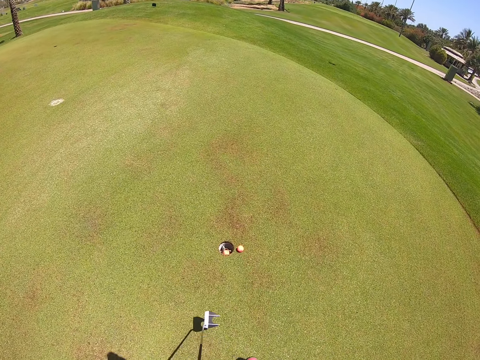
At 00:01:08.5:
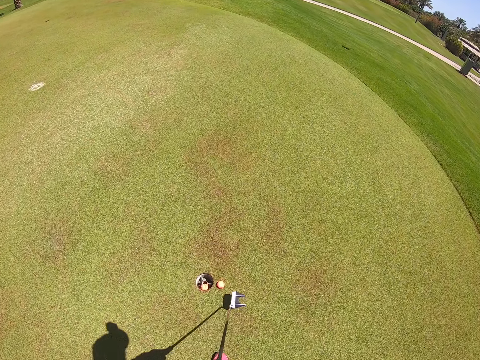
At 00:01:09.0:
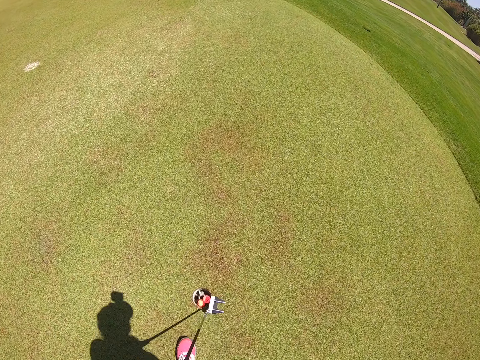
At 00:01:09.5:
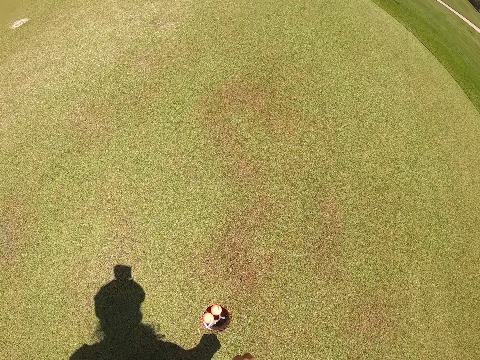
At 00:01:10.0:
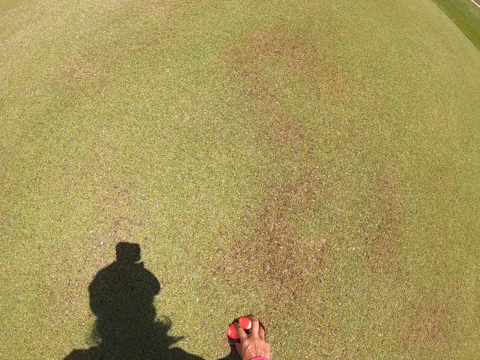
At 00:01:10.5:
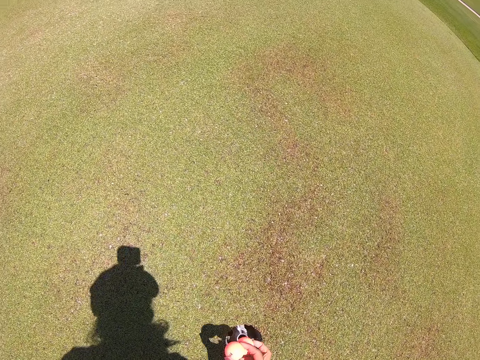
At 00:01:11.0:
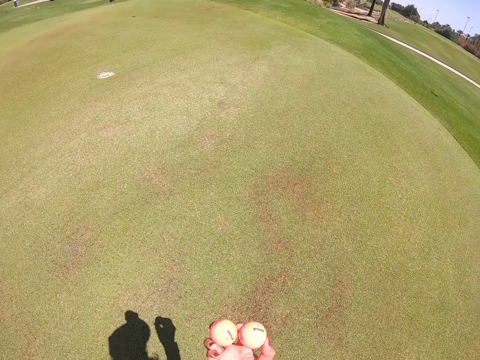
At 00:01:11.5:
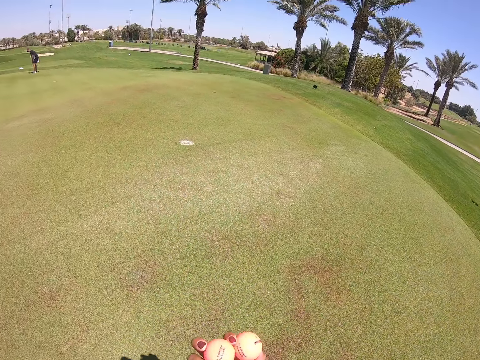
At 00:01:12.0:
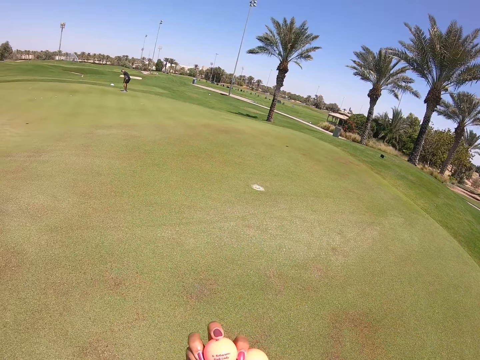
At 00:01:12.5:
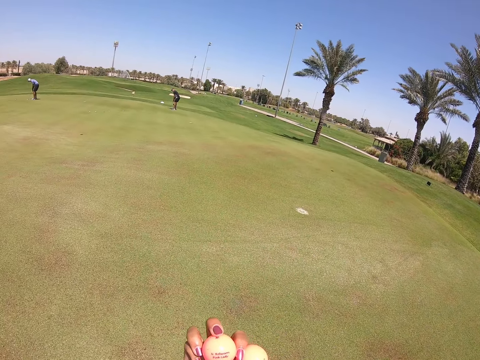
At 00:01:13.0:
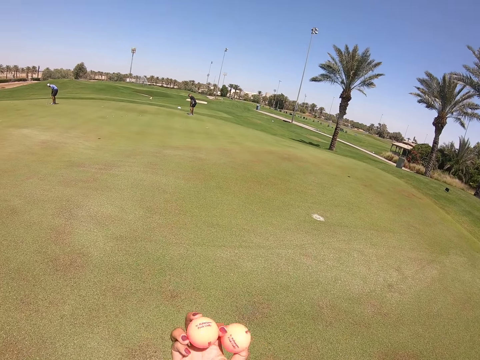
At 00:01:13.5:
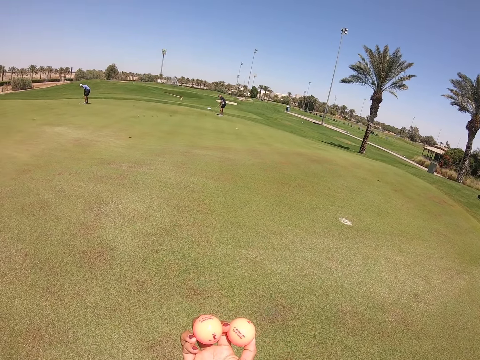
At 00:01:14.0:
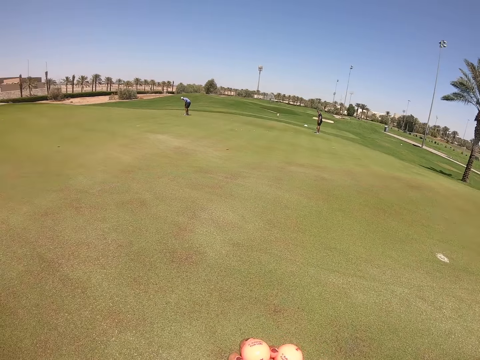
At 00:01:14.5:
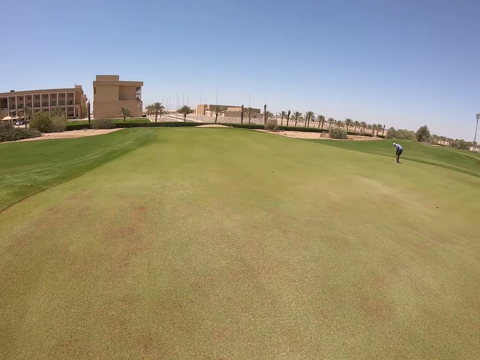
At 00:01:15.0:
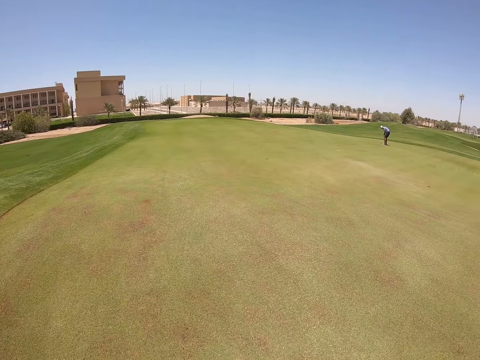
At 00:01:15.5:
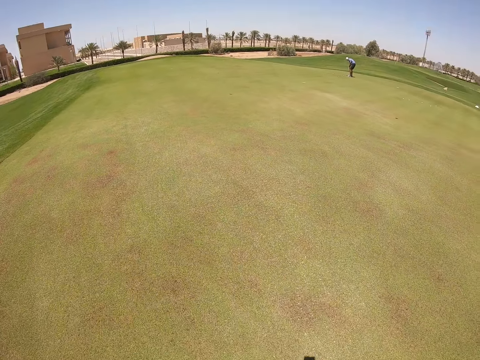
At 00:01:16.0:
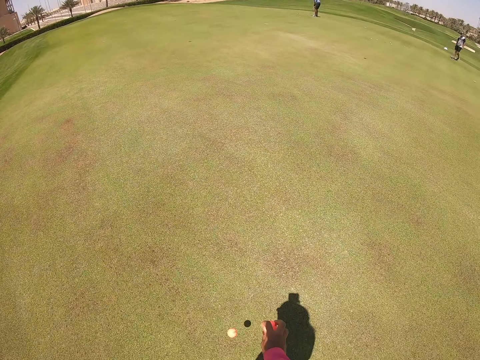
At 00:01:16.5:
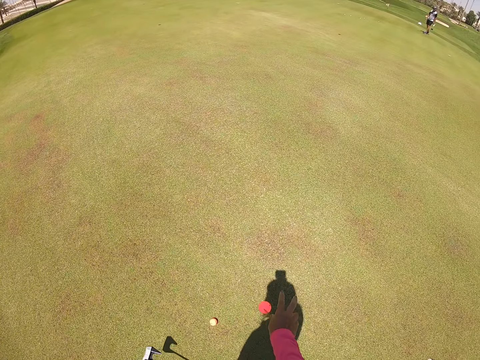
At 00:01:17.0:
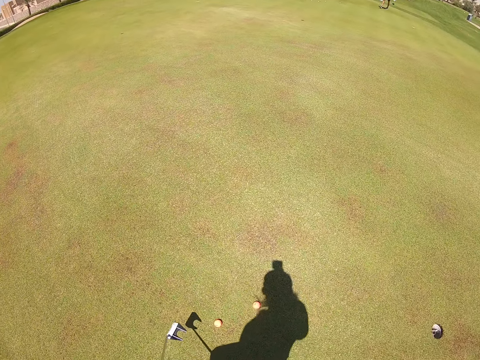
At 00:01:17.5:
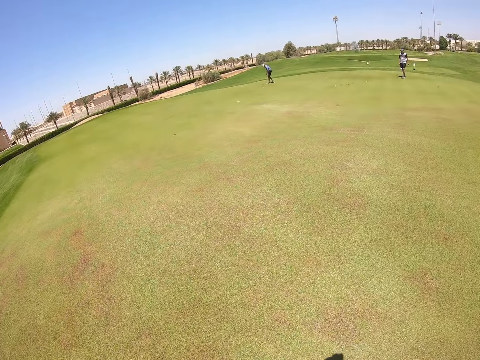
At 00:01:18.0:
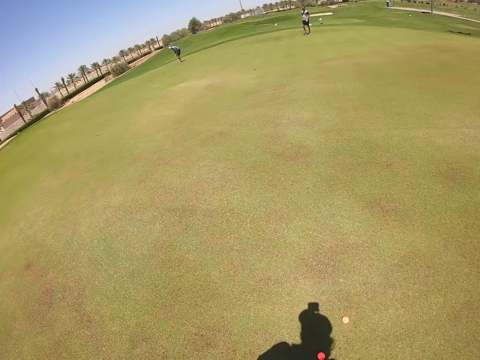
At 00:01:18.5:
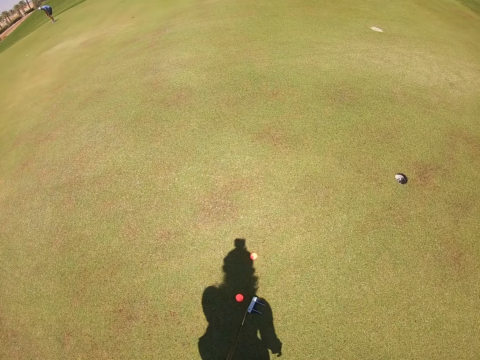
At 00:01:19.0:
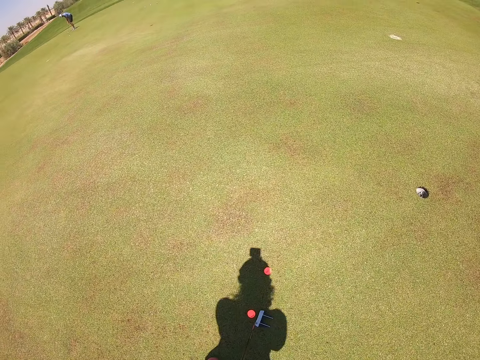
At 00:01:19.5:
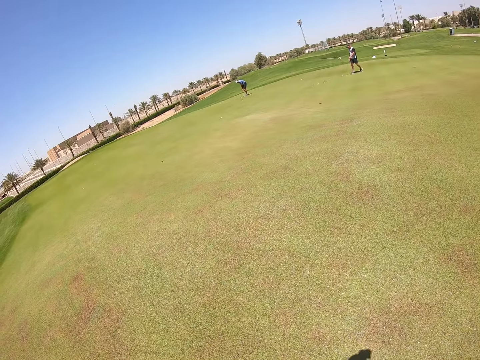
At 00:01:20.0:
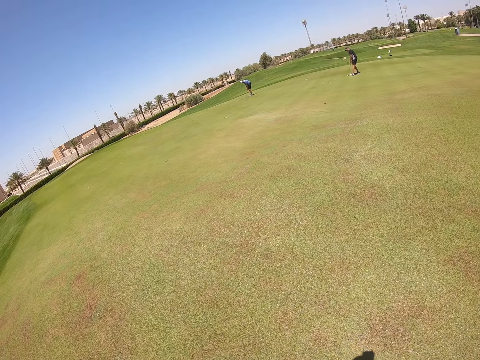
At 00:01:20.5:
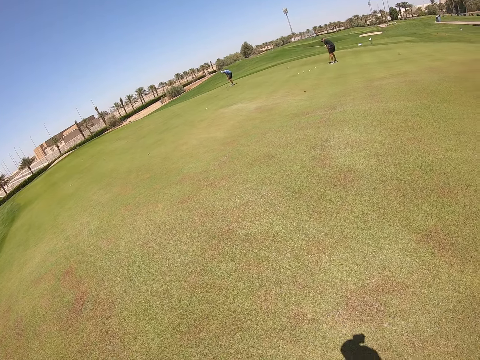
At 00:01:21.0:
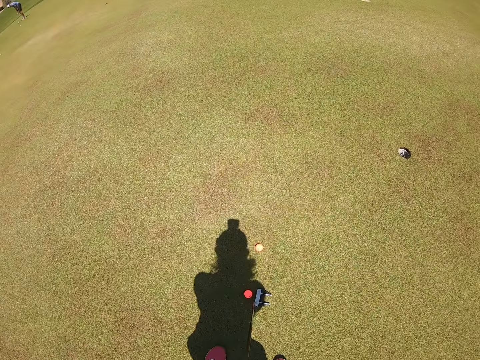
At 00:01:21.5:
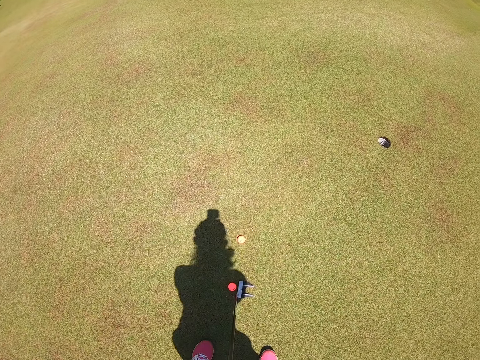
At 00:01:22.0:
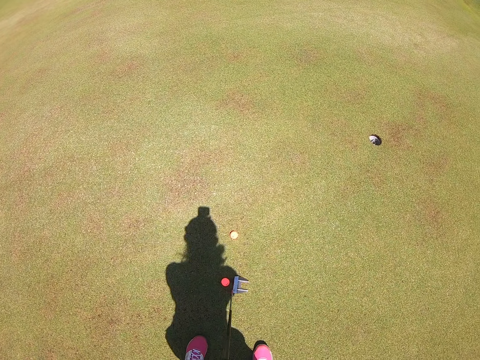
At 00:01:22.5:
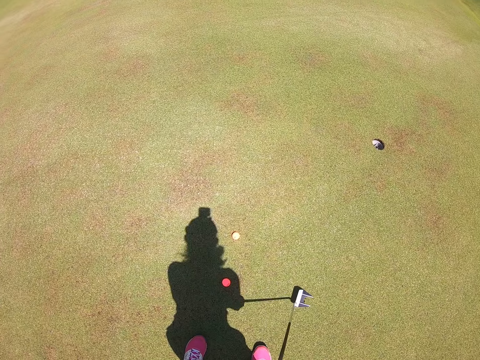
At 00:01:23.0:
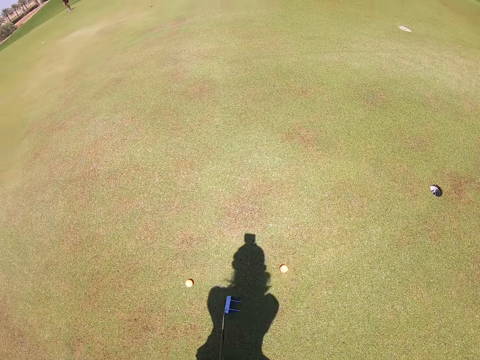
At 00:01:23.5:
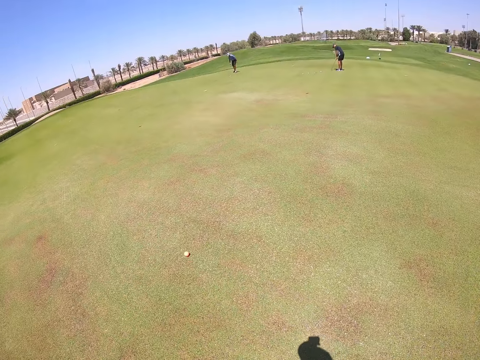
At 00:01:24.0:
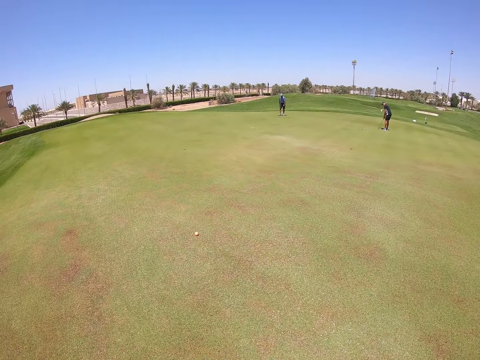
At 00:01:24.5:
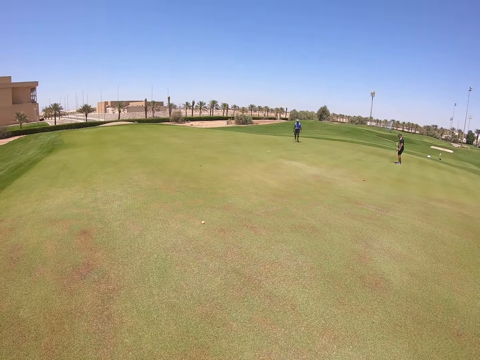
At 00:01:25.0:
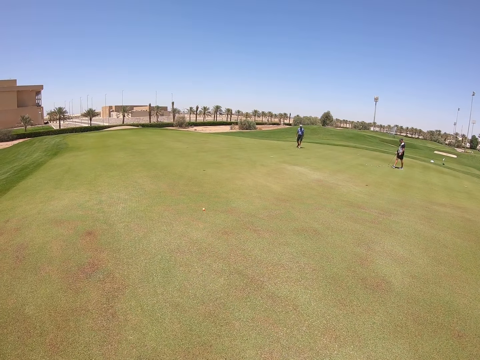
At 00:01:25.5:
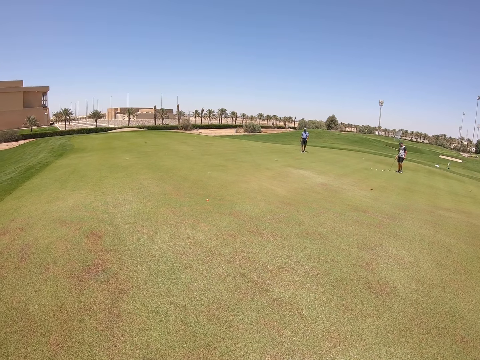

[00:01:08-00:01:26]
The camera wearer picks up the balls from the hole on the grass. She looks at the ball in her hand. She drops the balls on the grass. She aims the golf club at the golf ball. She hits the golf ball with the golf club.

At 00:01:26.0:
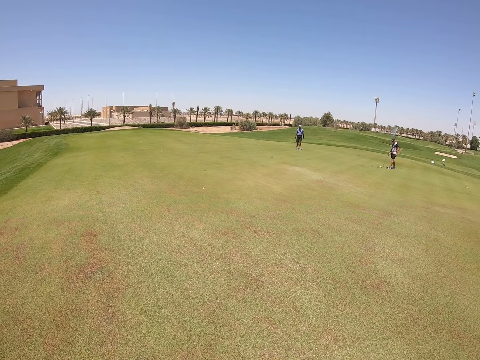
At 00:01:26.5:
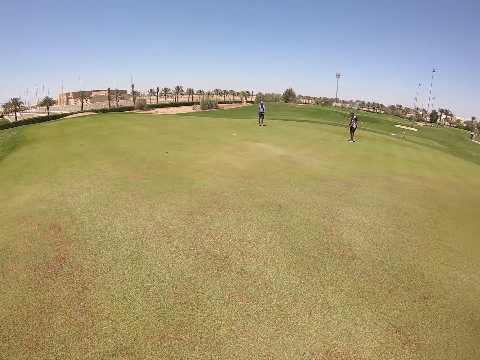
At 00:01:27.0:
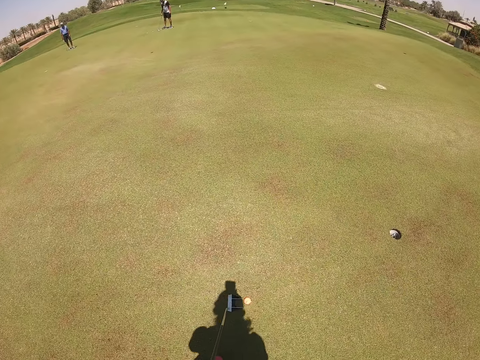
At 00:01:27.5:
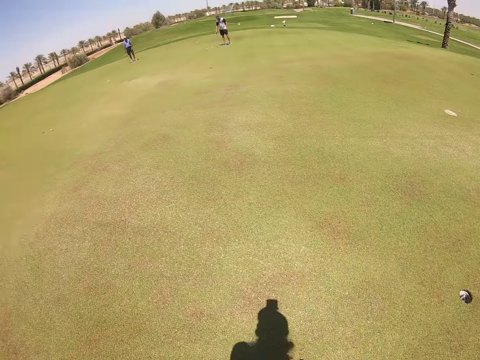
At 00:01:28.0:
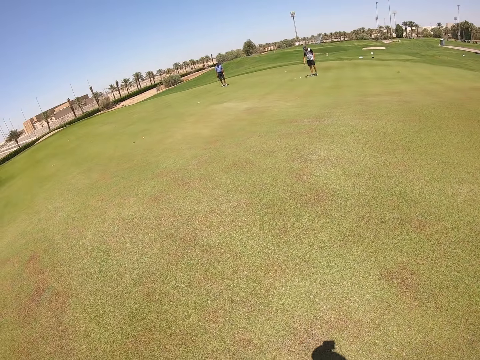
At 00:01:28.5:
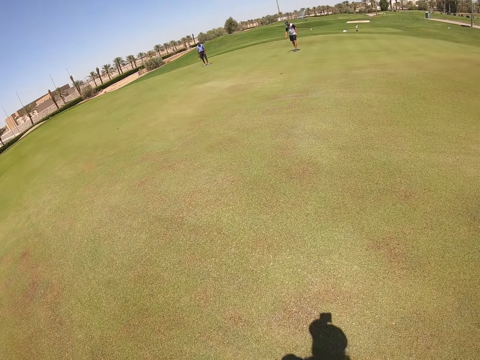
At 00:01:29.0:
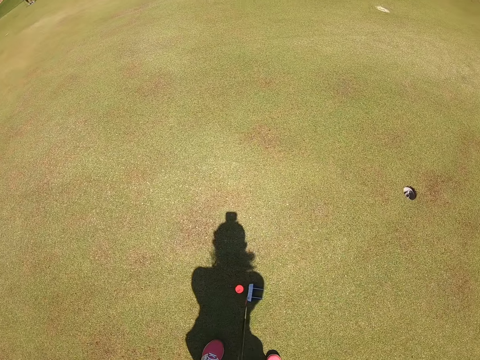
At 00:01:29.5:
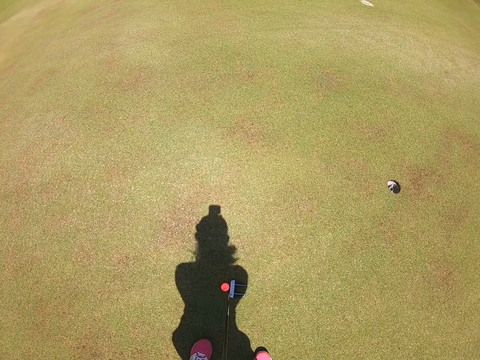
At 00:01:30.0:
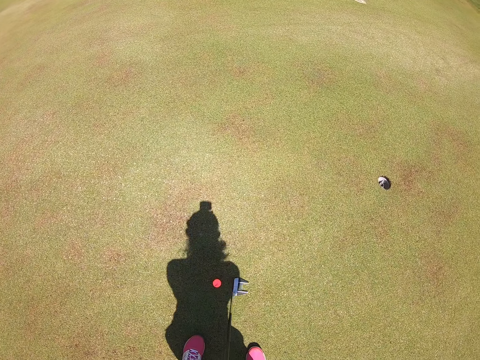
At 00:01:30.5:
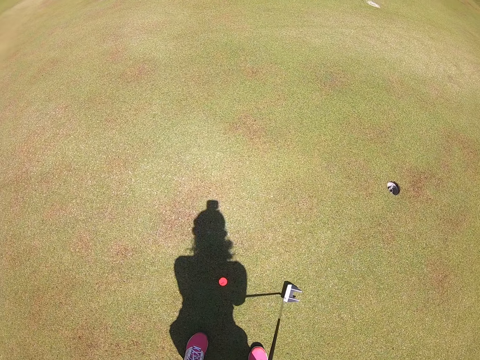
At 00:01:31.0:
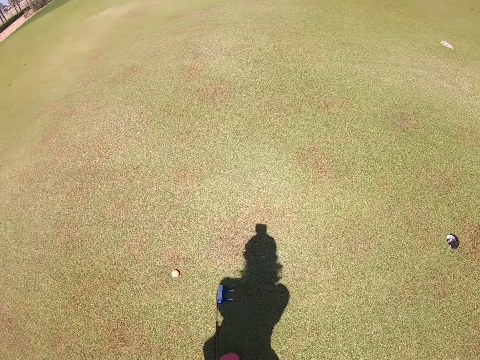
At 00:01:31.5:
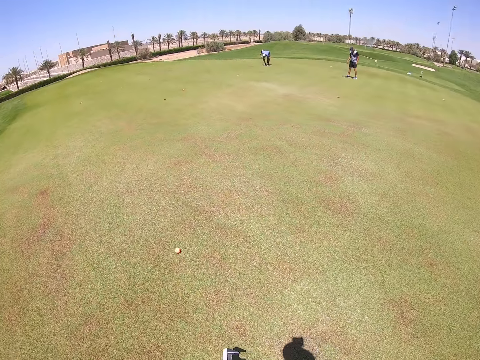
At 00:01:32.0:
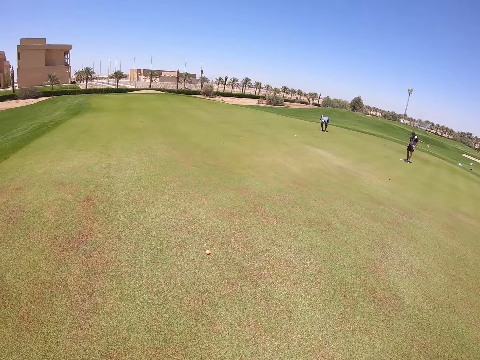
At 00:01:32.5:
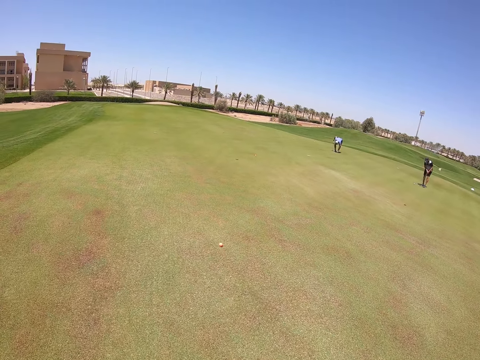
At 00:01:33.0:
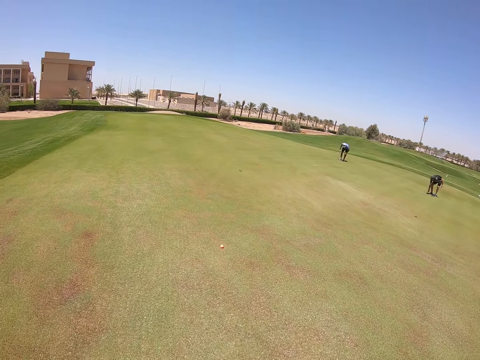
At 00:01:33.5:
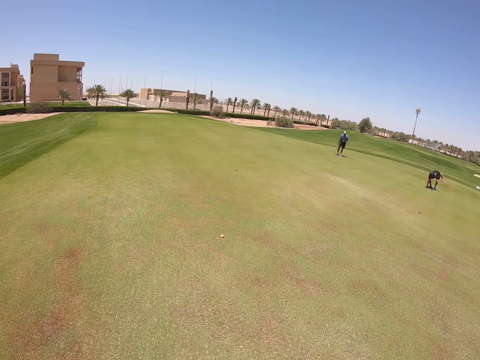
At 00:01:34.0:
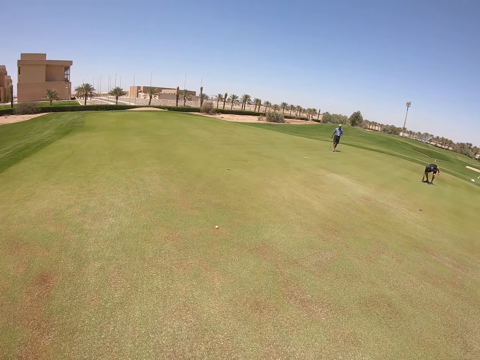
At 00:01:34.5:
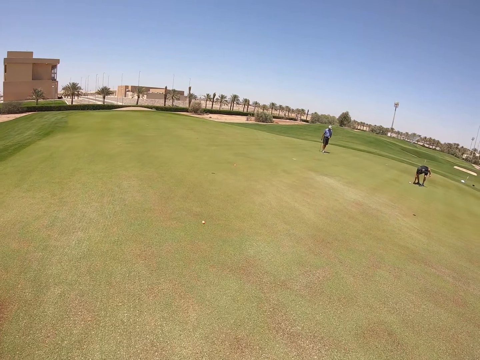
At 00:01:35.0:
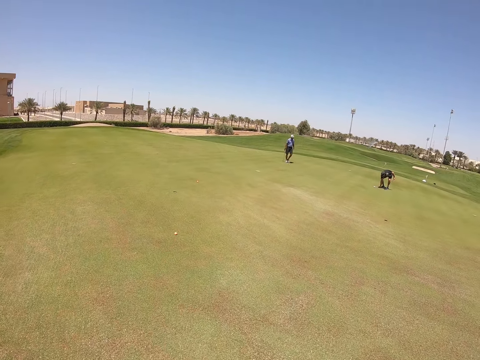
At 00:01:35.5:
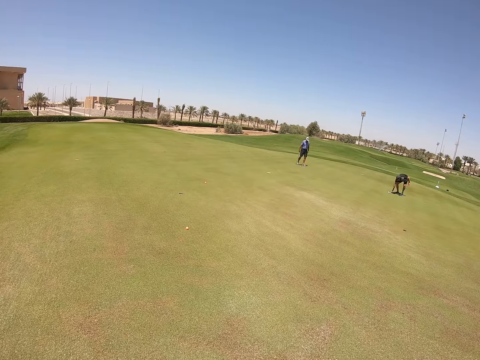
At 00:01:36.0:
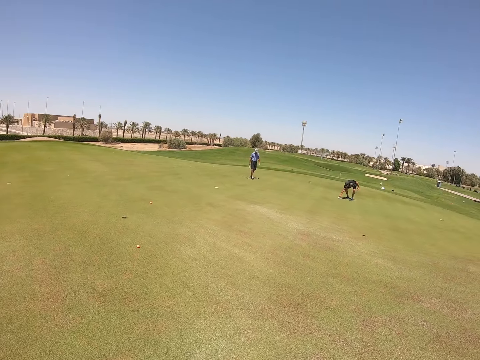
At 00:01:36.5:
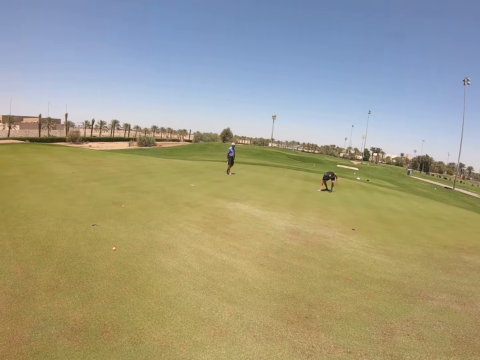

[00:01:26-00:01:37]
The camera wearer aims the golf club at the golf ball. They hit the golf ball with the golf club. They walk on the grass.
